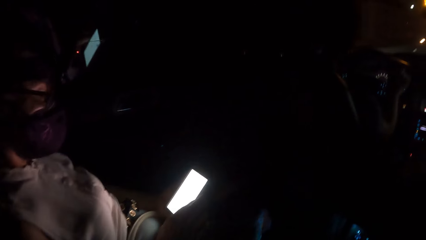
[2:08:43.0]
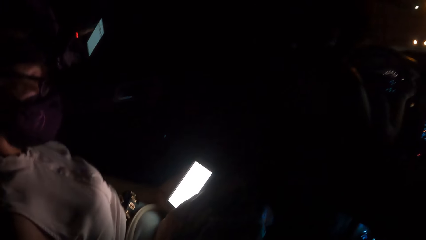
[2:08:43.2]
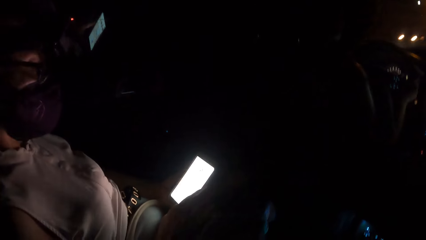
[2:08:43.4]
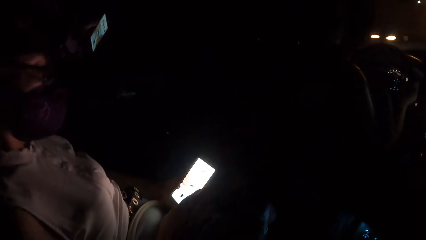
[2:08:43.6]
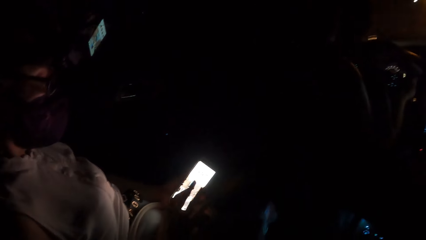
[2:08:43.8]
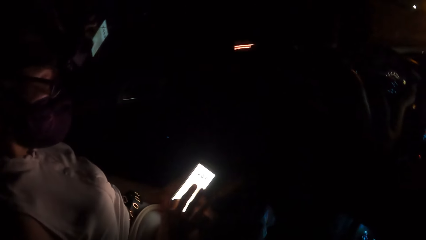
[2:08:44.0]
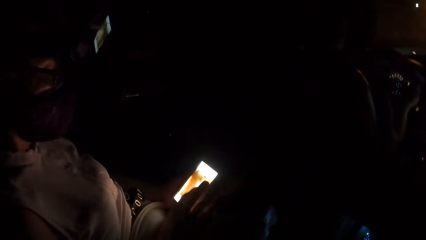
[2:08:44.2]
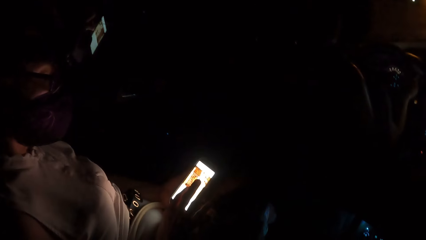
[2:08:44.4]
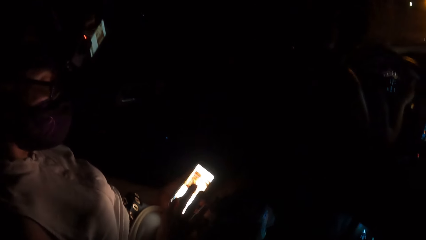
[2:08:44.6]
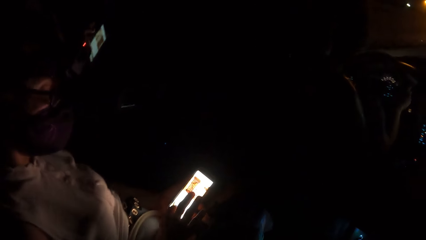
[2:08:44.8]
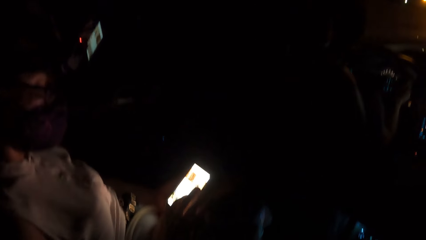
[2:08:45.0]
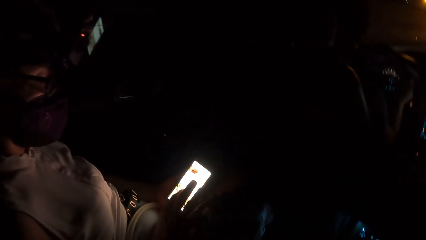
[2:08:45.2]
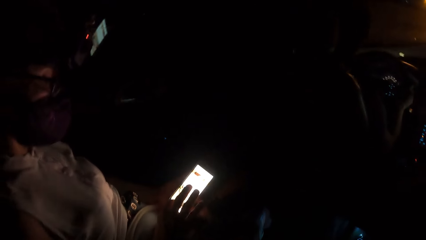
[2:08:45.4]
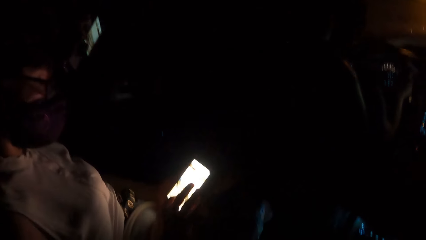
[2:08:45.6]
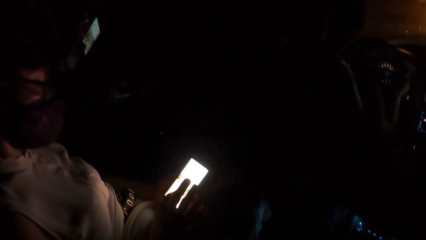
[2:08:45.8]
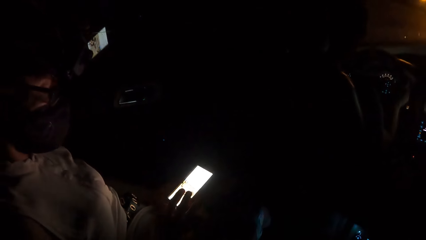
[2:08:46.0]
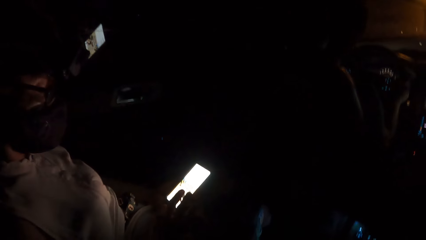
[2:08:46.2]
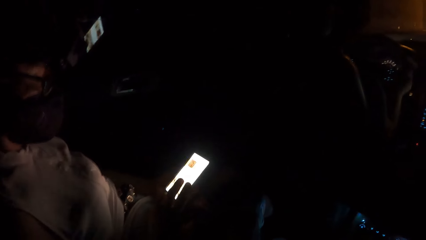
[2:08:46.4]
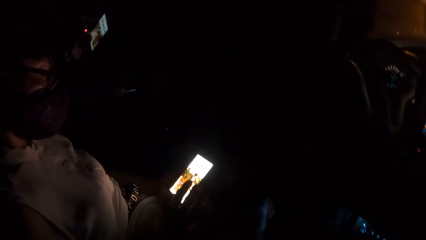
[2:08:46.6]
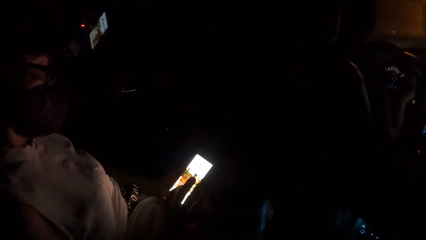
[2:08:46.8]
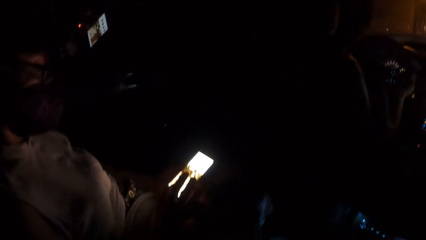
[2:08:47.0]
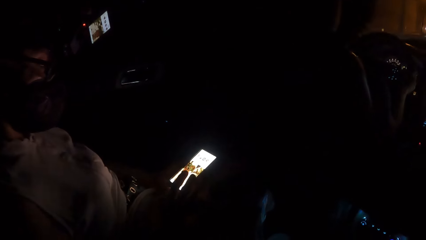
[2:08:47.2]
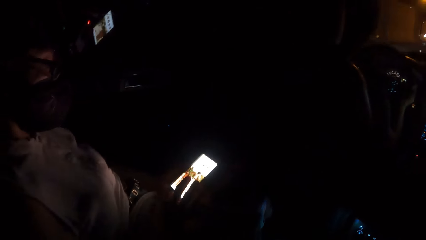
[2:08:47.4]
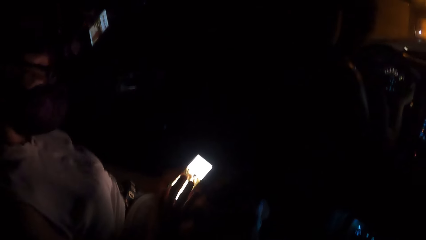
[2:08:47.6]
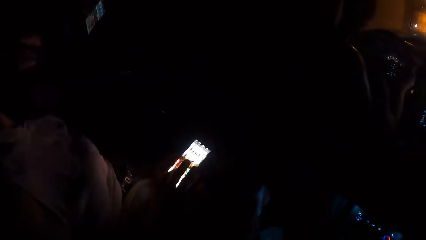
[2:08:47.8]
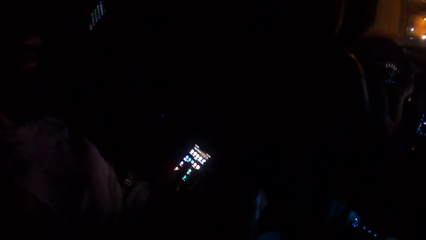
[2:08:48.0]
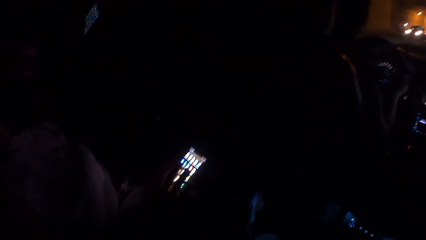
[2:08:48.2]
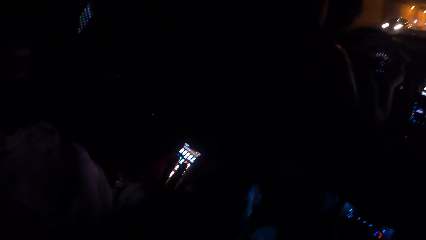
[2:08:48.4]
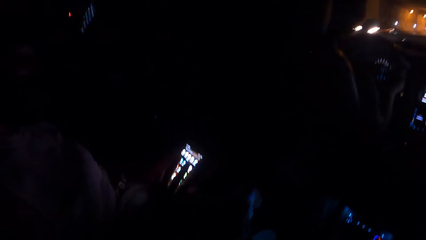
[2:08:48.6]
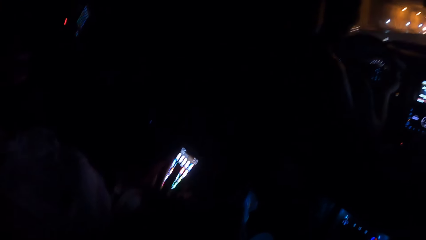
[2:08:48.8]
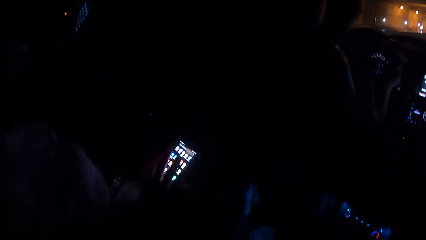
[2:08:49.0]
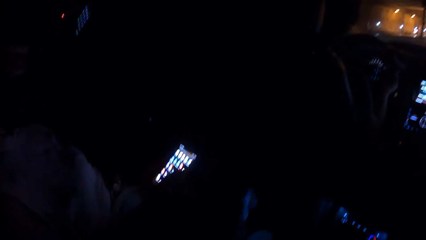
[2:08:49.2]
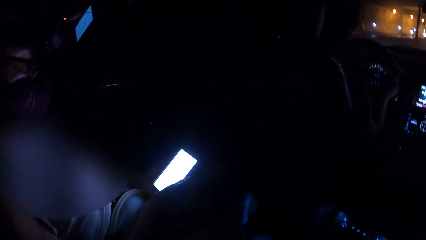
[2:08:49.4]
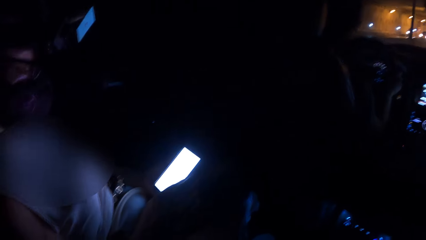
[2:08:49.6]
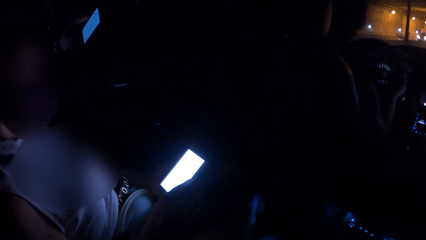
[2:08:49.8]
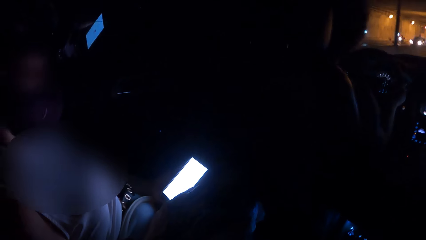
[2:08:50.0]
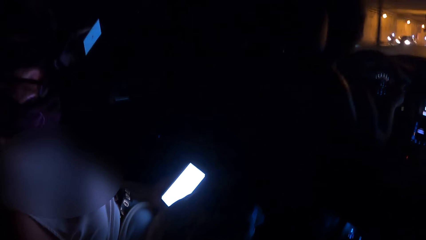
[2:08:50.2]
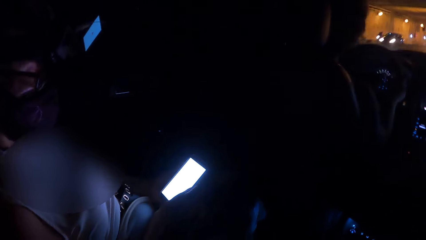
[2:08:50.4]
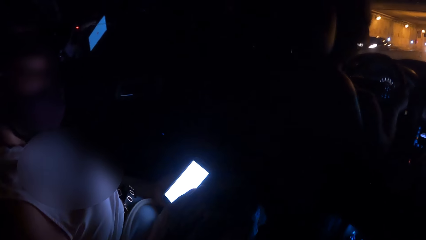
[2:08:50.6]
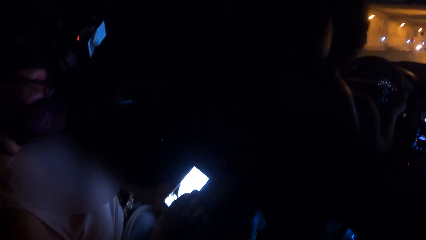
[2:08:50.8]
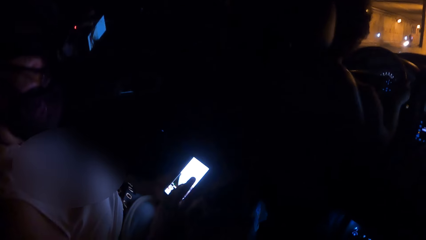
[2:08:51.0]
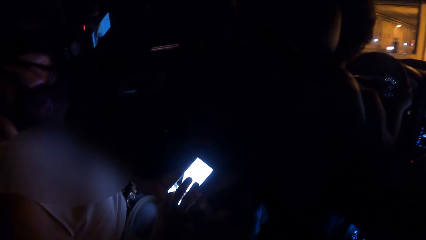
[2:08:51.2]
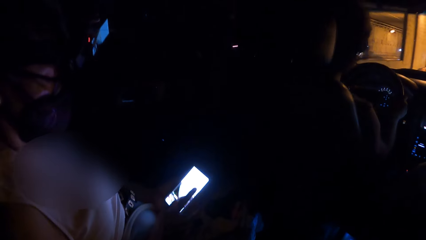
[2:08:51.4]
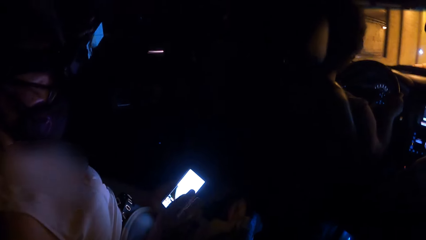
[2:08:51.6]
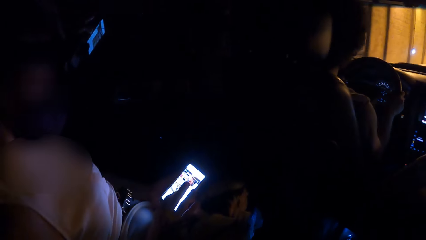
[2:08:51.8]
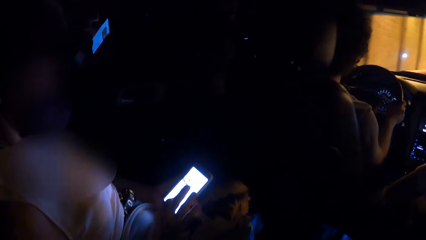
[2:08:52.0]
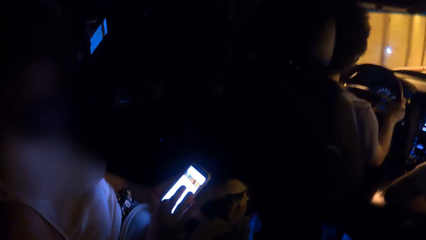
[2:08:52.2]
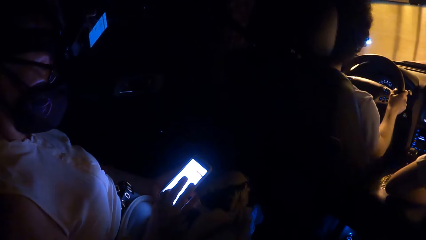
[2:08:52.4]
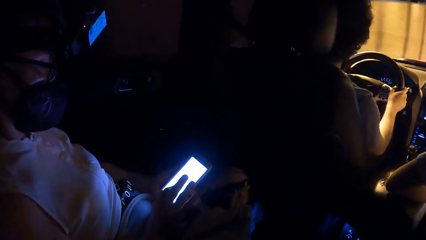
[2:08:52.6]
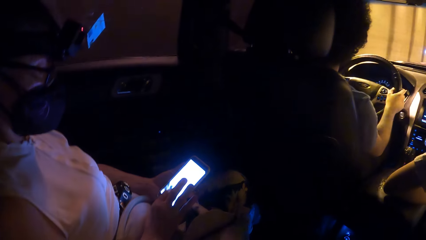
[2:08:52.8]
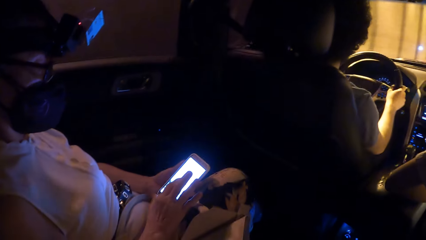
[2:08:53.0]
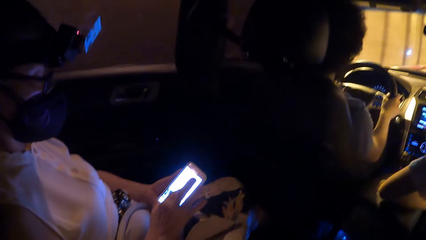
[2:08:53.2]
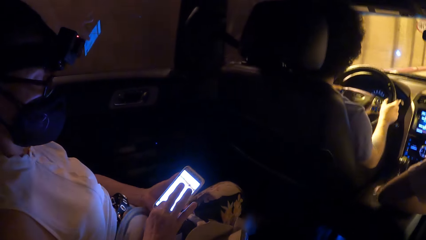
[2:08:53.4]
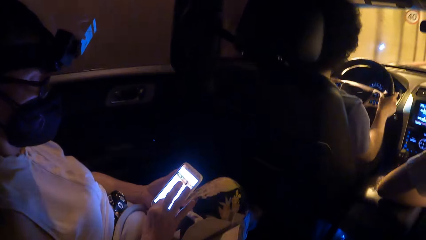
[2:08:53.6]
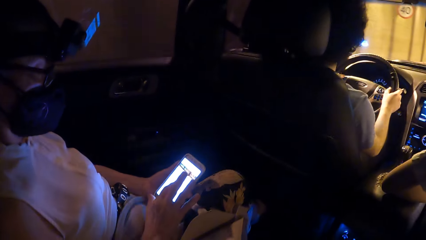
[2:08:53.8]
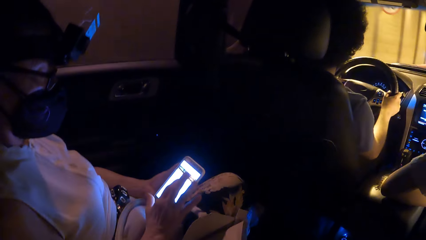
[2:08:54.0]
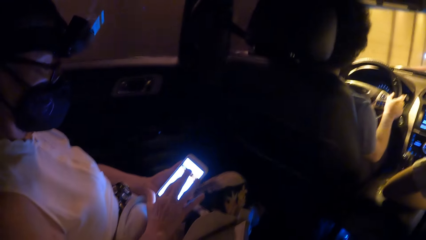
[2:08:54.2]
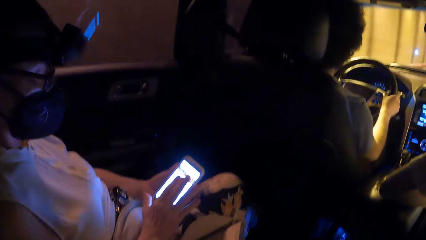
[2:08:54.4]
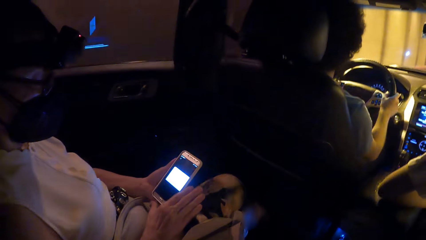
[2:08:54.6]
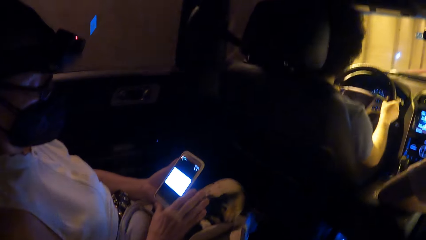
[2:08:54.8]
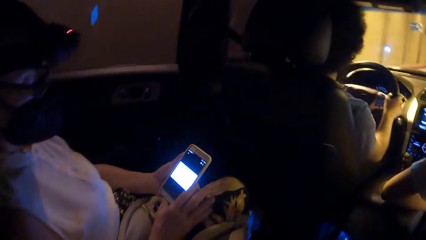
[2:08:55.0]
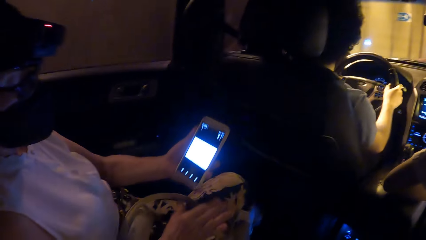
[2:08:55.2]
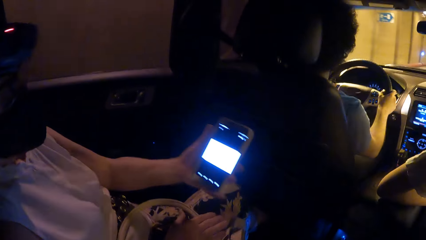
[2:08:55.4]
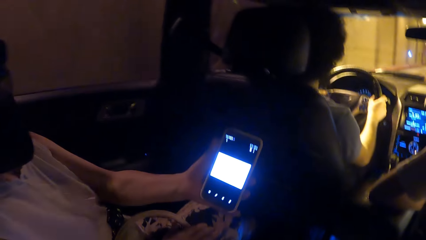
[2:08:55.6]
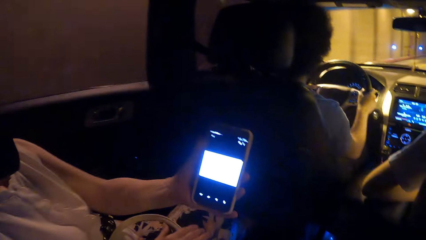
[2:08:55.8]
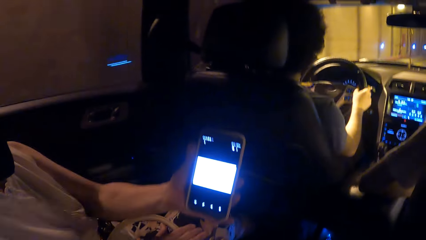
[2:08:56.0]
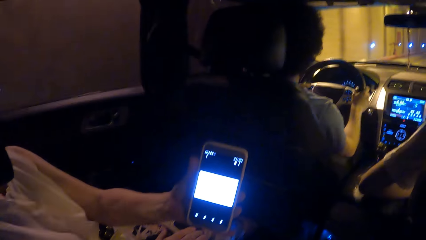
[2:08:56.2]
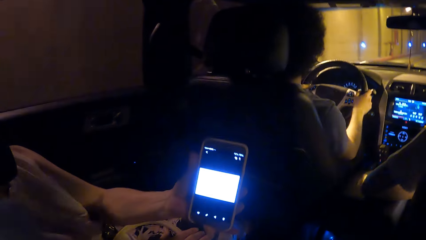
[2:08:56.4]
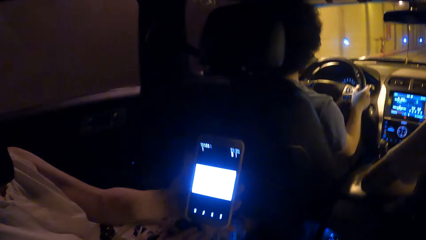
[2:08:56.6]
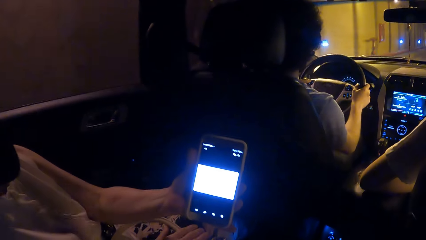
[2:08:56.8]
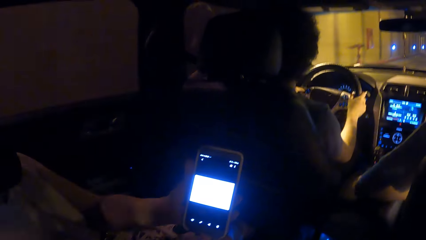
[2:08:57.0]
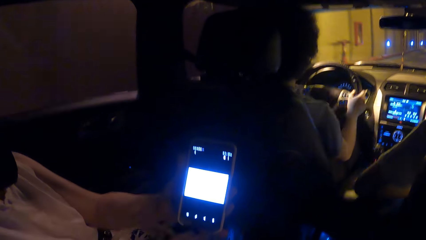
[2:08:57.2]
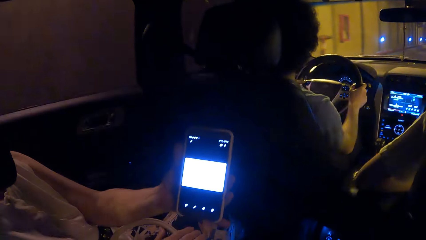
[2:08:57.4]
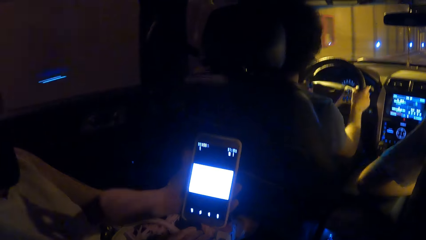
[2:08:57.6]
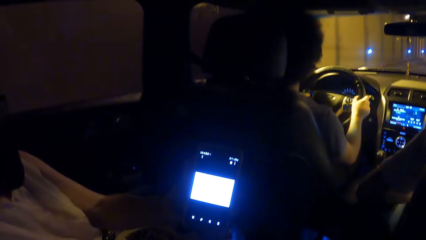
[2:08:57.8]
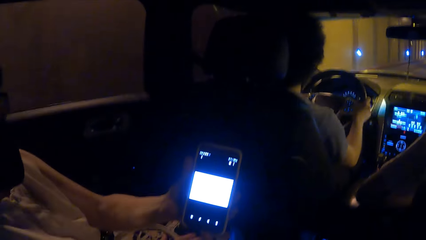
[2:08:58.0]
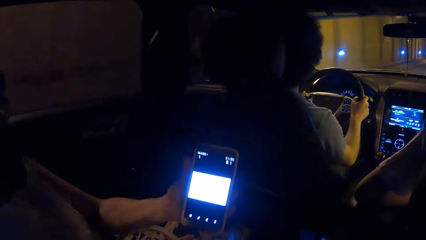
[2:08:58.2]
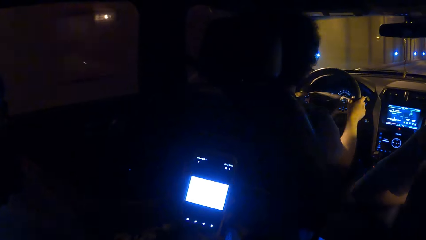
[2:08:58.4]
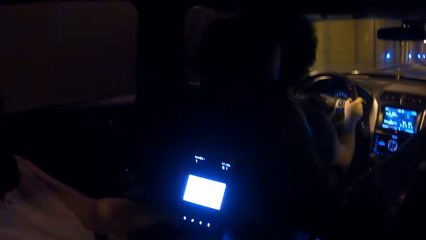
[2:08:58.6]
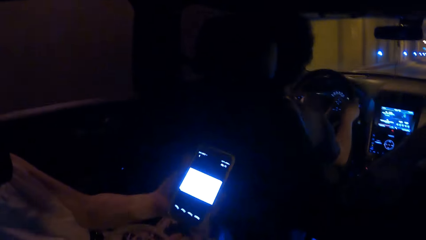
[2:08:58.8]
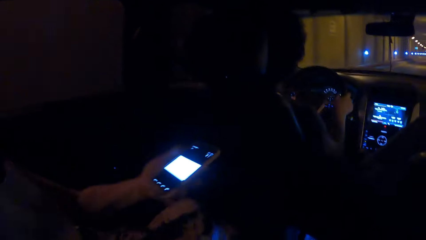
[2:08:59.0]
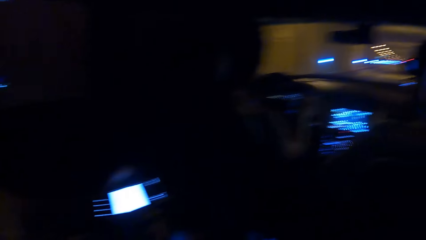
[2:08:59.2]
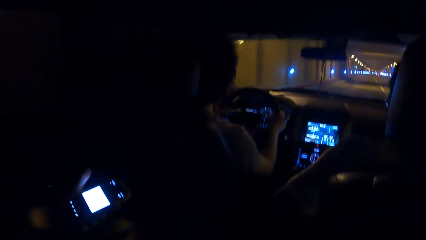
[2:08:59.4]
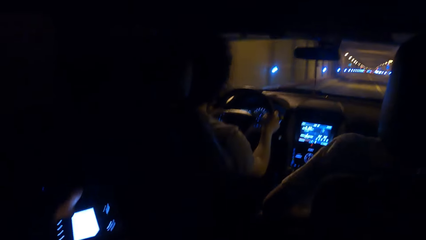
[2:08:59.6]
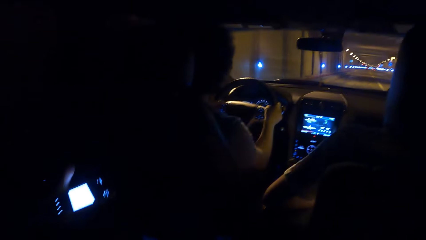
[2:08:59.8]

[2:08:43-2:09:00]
The person lifts the phone towards the camera wearer. The camera wearer interacts with the person in the car.
